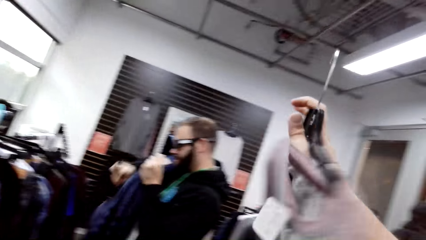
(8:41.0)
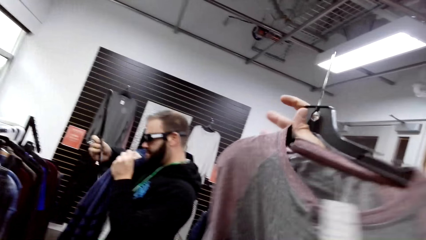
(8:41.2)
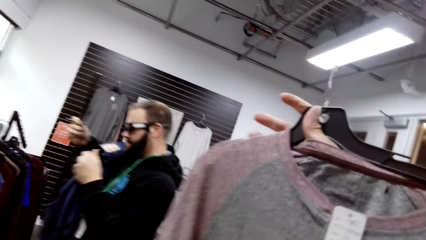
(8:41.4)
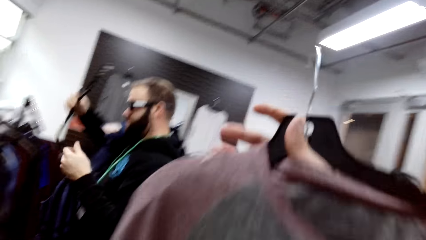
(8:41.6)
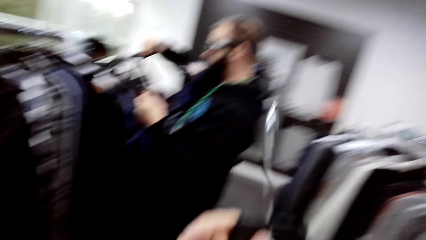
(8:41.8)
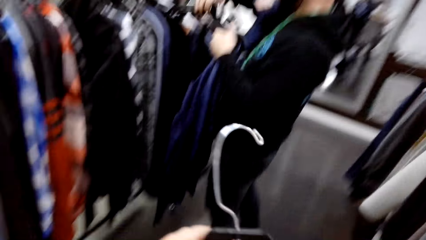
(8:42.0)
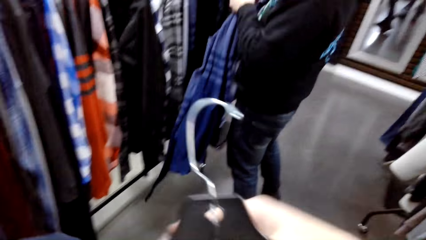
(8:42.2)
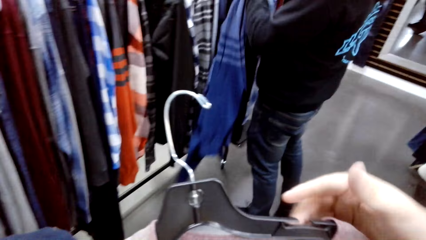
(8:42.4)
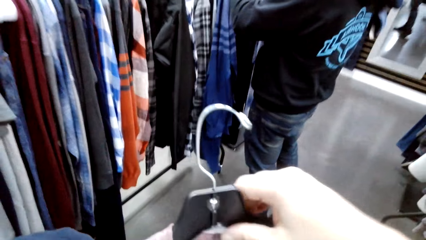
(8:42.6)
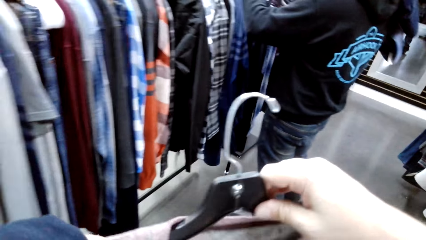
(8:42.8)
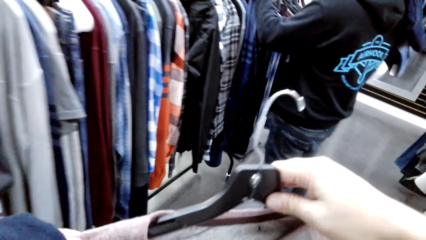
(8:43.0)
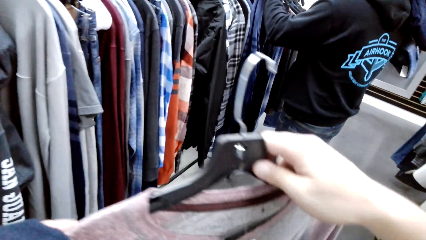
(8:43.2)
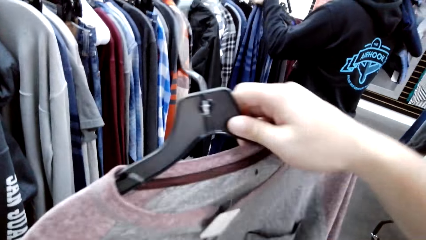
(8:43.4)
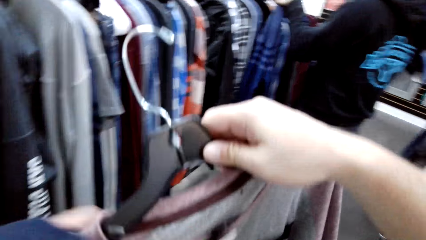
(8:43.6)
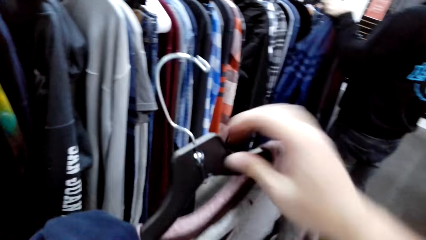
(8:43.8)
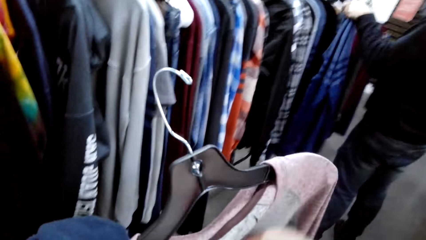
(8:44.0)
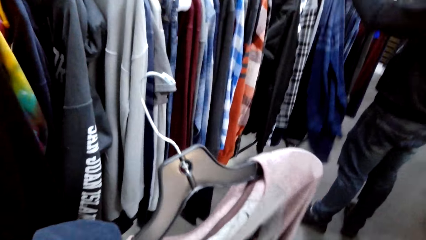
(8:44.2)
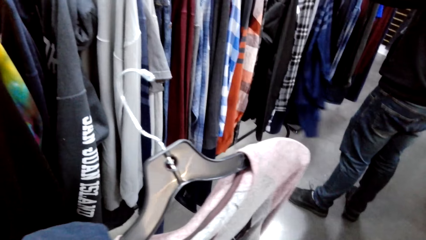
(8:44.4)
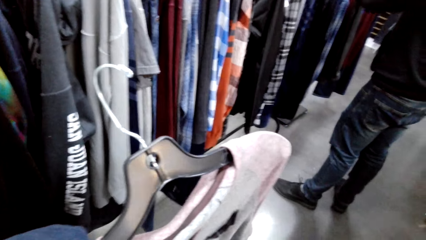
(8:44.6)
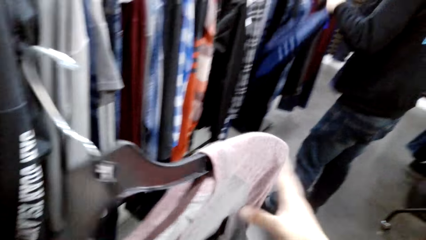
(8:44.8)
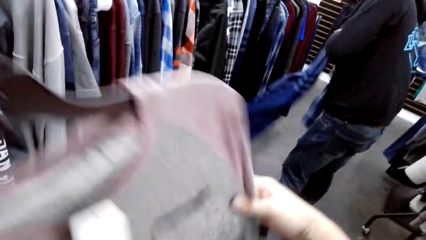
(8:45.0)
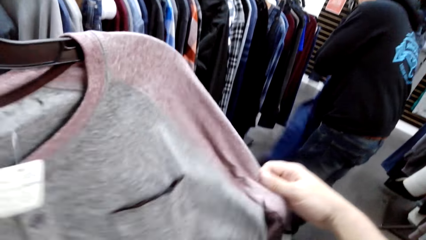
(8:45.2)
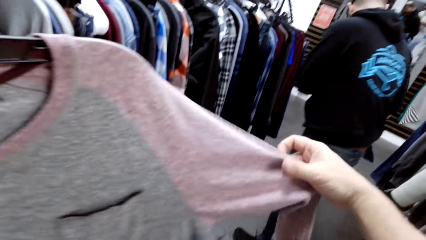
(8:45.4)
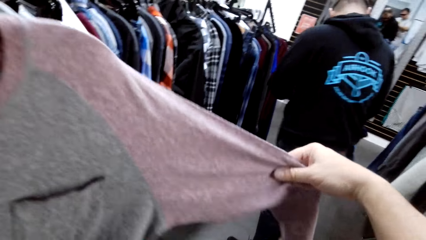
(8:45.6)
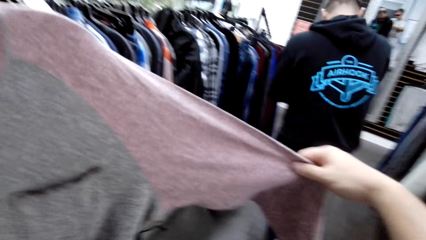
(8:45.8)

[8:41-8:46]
The camera wearer removes the shirt from the hanger.

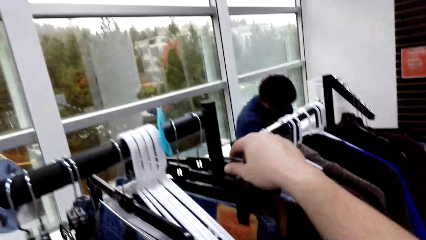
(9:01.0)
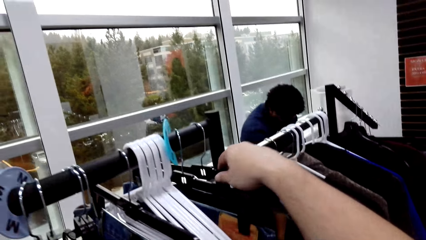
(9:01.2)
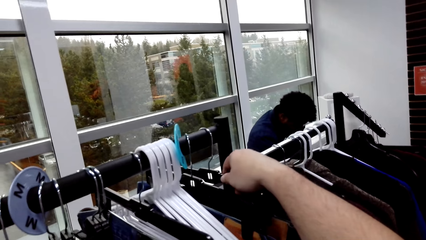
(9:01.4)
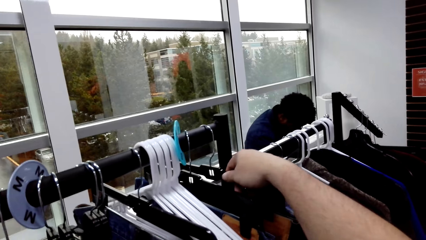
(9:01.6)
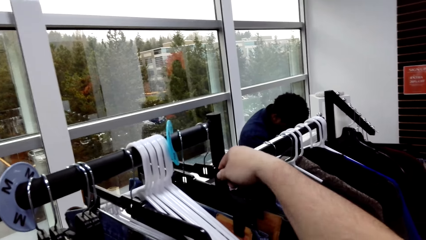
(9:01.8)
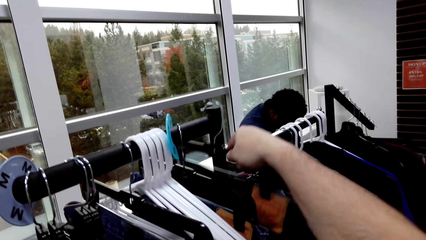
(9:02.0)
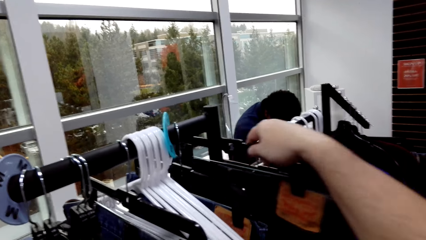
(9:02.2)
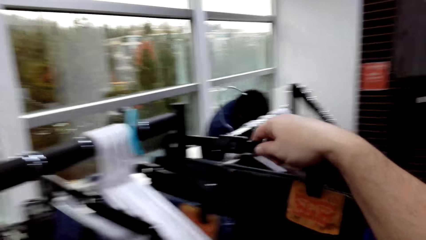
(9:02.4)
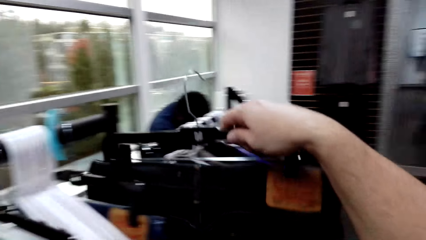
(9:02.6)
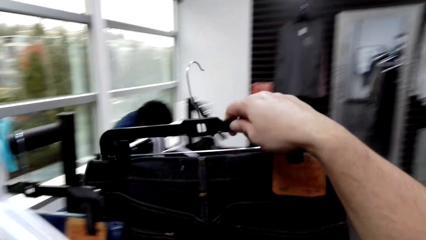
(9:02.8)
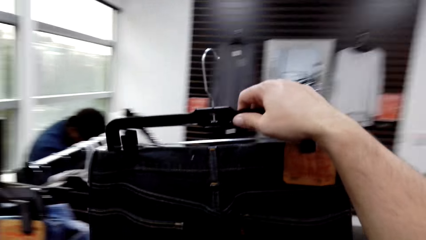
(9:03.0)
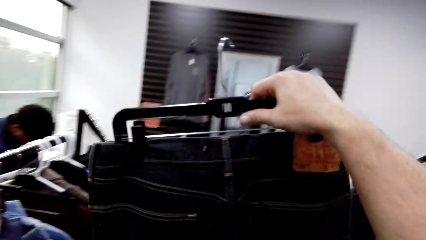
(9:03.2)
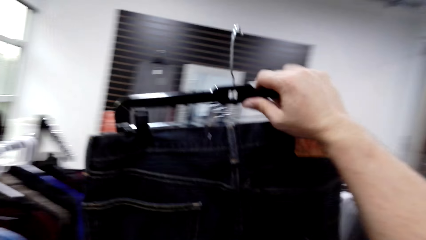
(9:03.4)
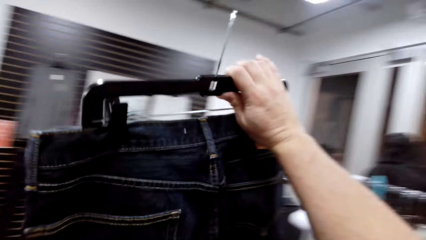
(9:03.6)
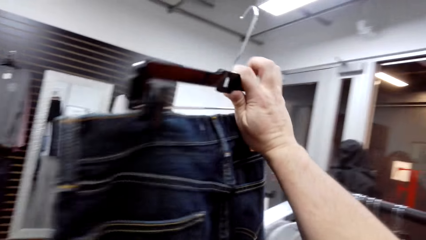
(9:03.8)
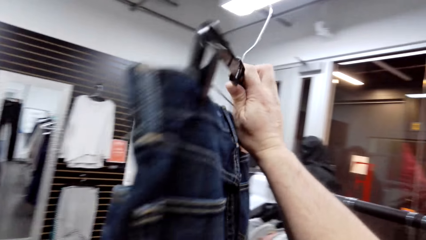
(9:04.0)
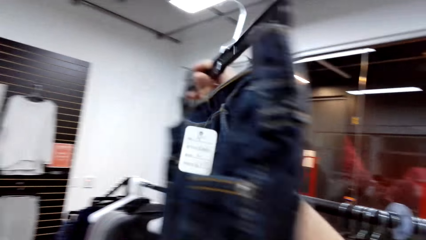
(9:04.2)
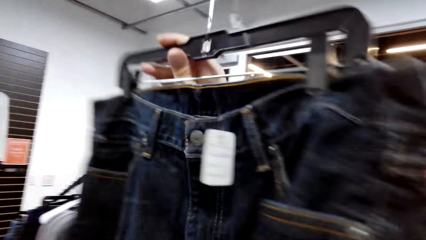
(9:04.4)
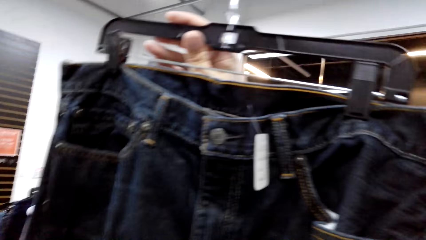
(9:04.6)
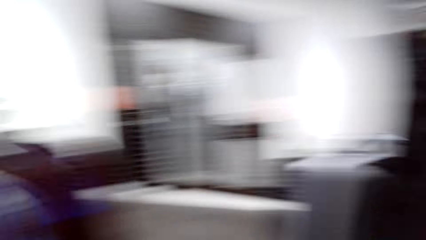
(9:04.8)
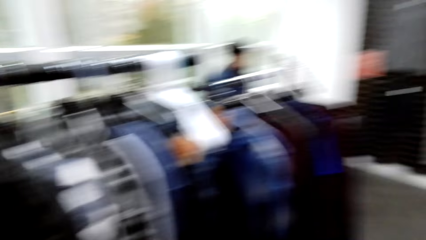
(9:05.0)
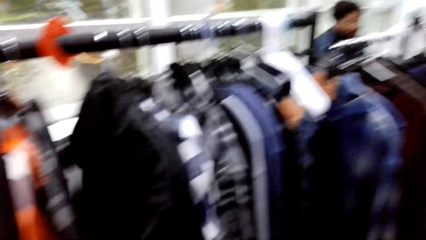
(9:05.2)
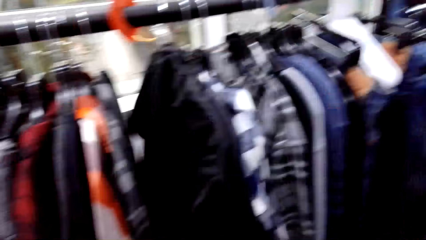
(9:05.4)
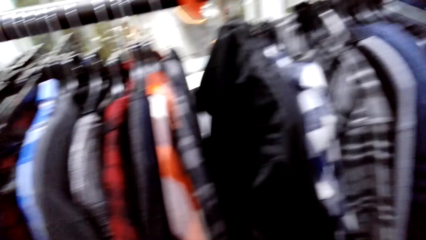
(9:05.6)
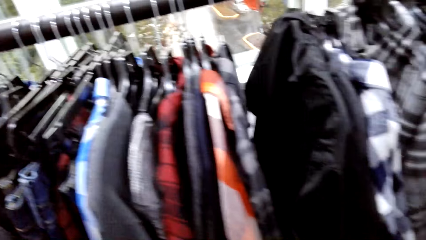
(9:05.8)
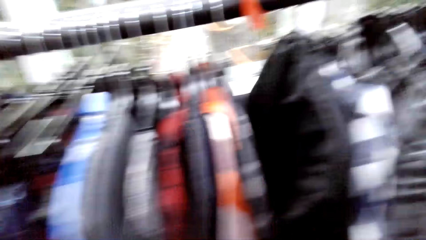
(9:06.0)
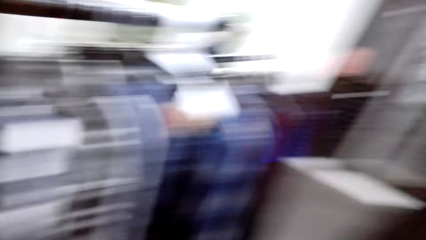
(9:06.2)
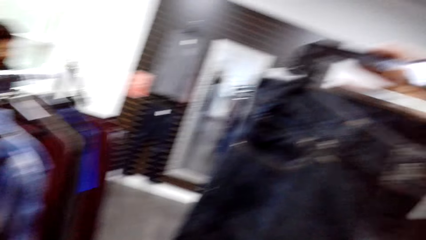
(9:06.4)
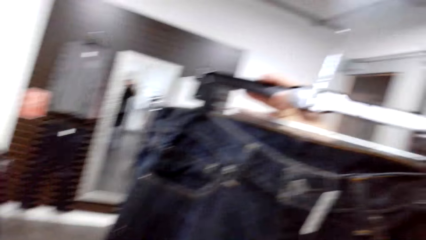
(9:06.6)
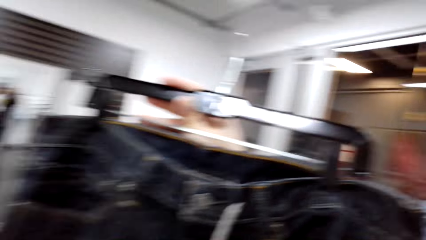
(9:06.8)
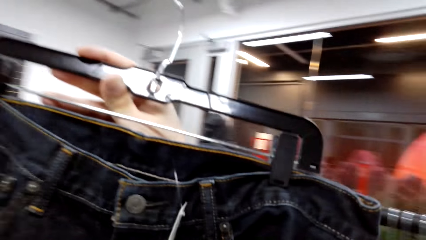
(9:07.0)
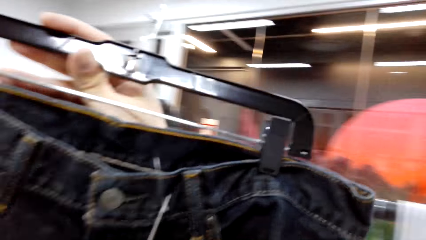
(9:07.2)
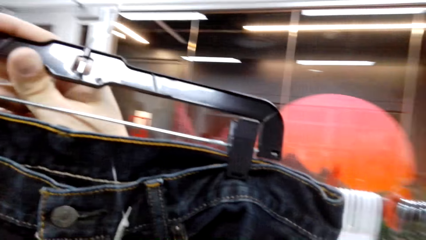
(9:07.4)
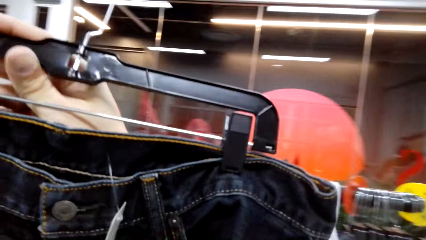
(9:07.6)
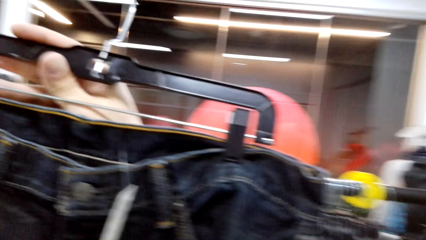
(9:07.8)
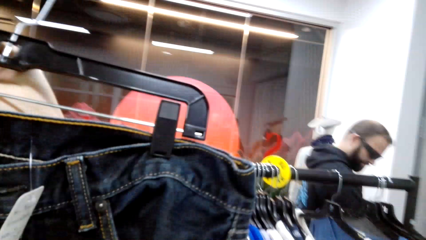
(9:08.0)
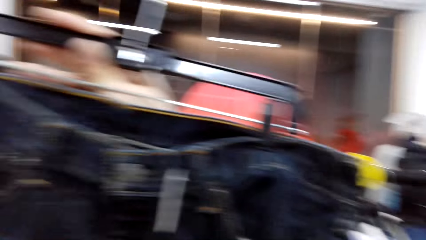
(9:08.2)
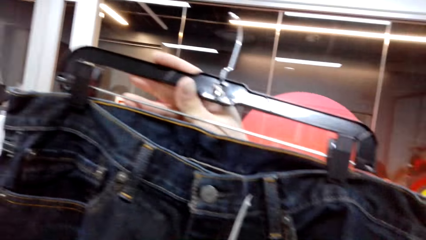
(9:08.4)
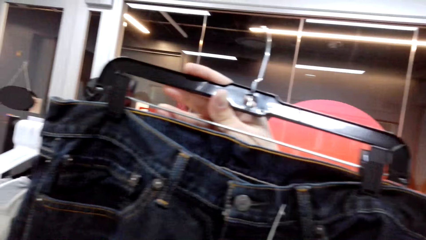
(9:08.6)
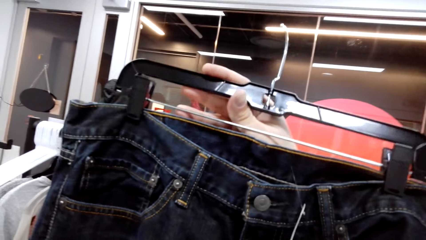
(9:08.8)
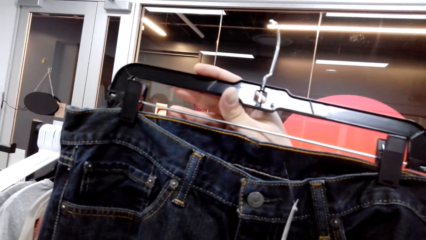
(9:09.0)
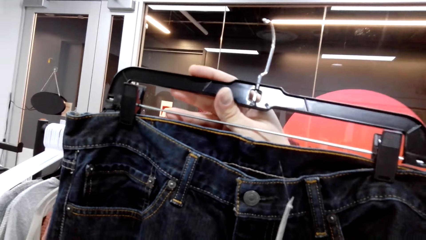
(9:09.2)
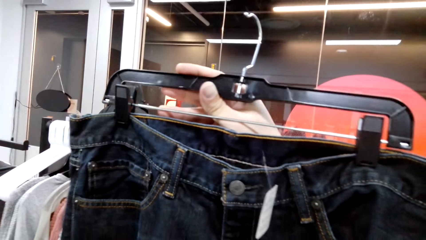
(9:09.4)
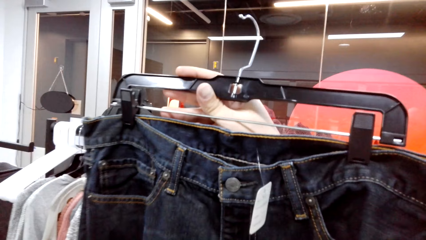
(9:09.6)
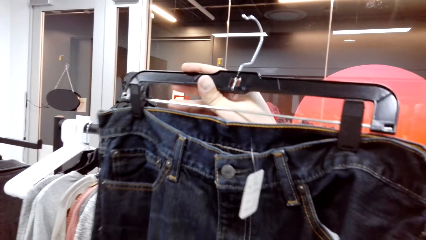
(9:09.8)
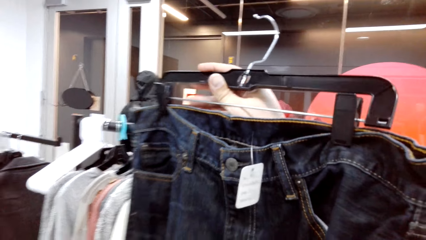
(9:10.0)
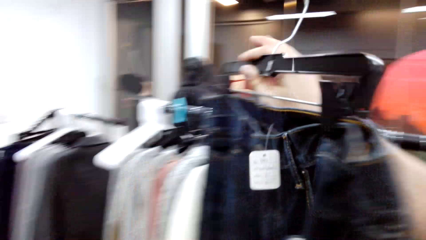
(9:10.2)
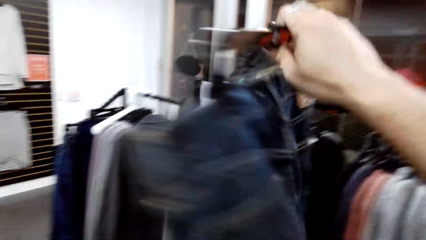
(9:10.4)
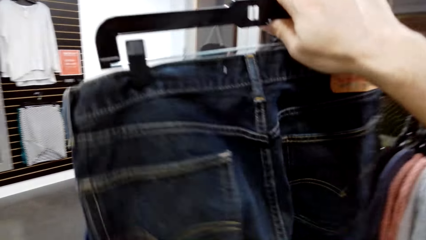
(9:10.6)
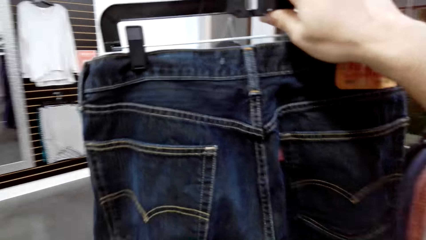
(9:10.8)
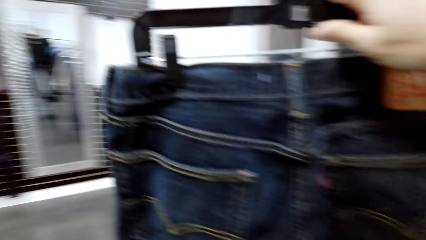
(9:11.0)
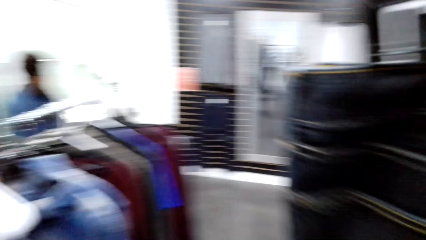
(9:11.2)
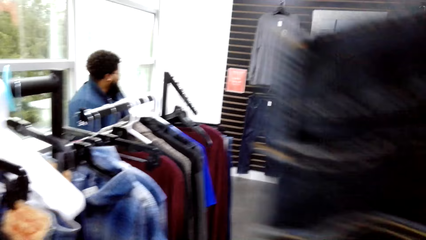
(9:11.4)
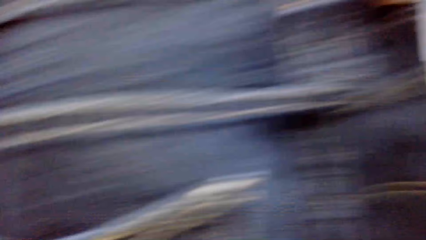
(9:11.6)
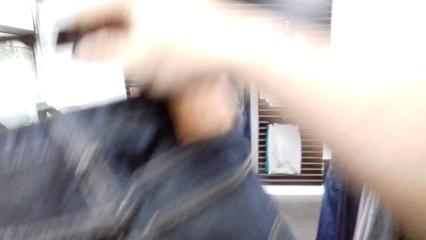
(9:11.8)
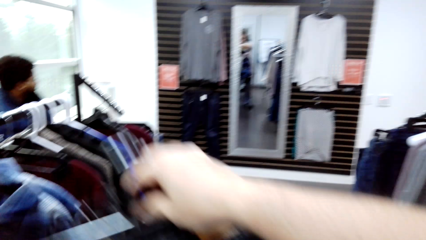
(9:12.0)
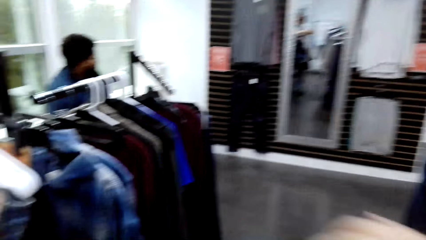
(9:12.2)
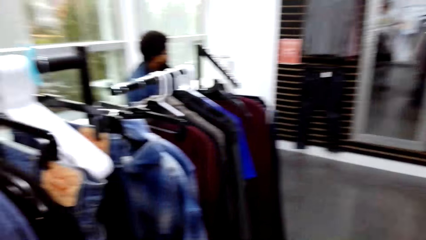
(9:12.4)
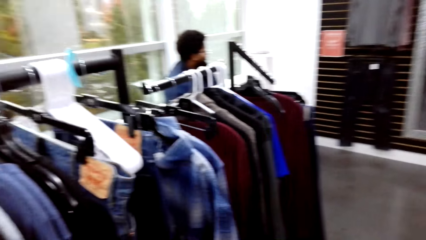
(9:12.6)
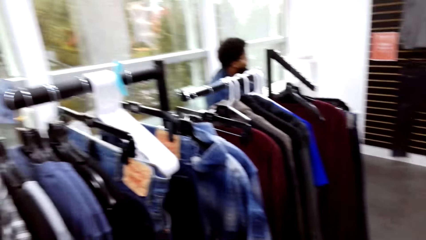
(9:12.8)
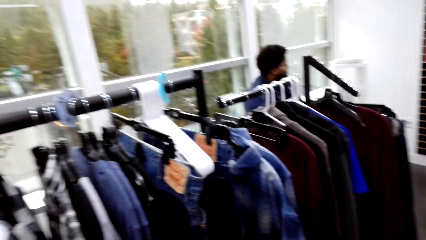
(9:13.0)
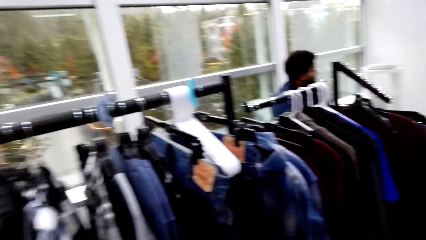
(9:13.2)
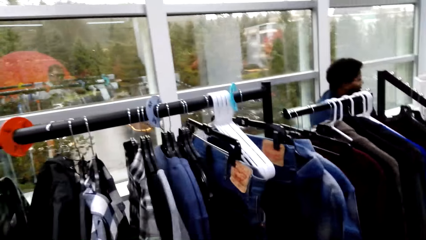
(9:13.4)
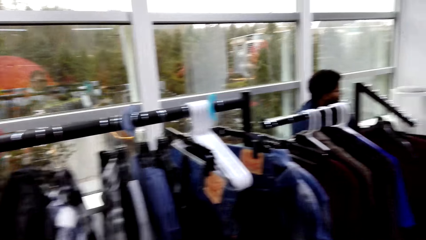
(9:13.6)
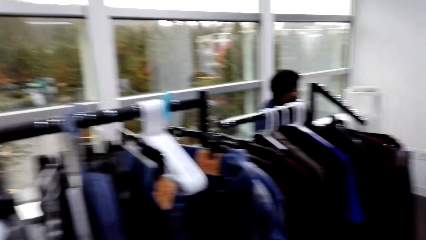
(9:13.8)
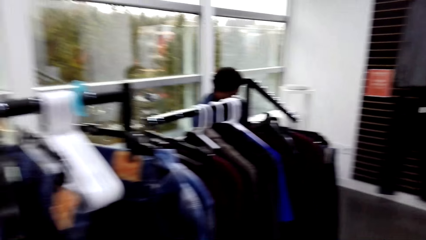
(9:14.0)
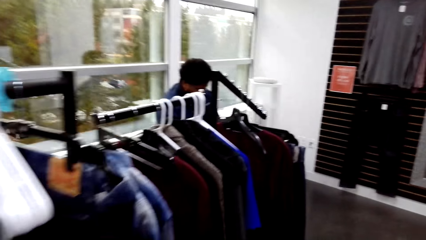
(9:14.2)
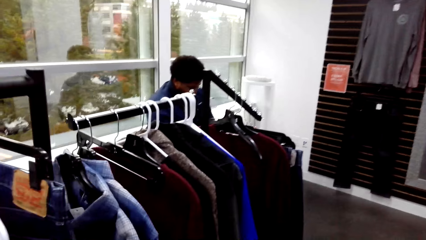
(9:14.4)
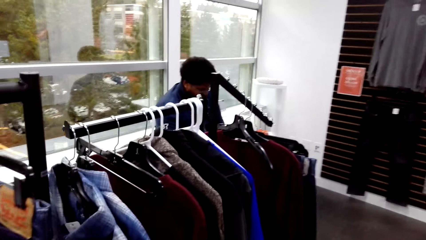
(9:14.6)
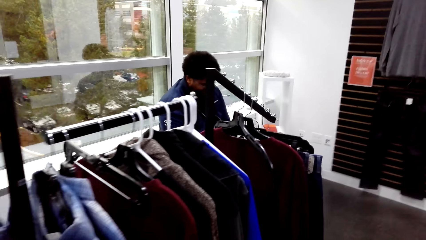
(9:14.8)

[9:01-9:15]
The camera wearer removes the trousers from the hanger.
